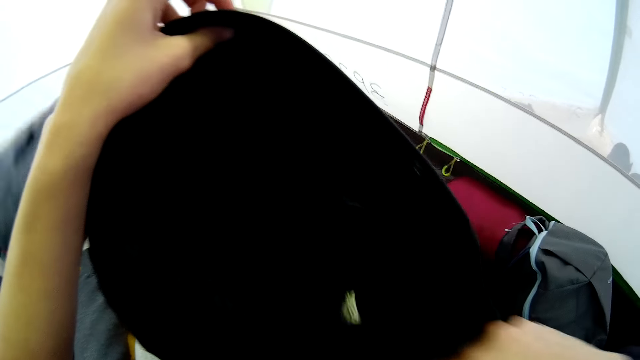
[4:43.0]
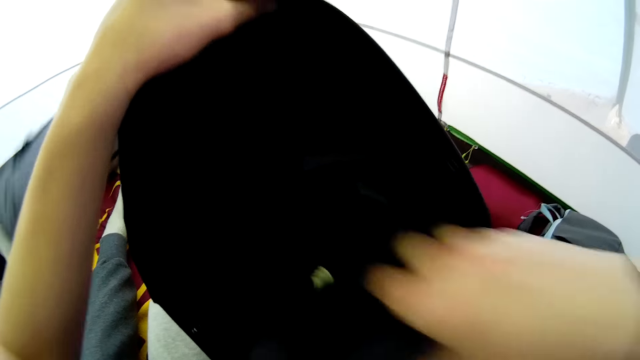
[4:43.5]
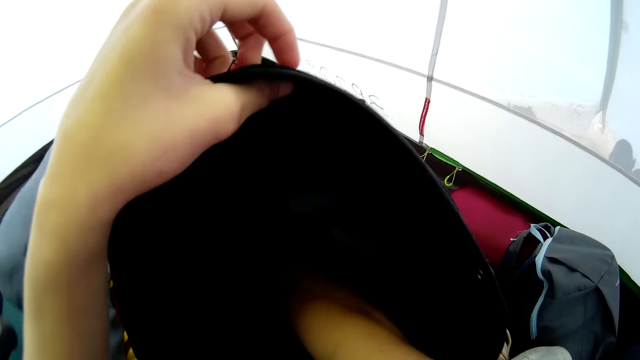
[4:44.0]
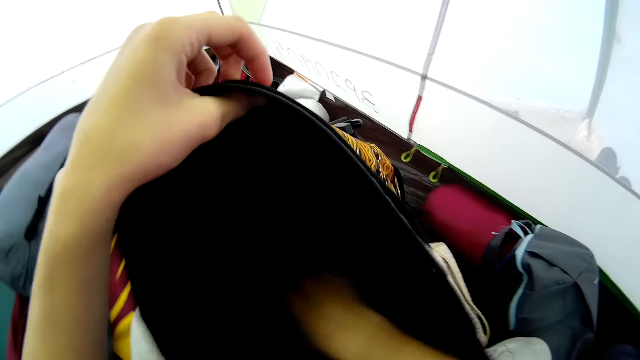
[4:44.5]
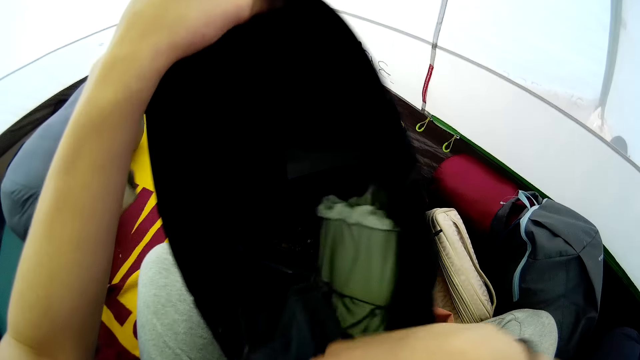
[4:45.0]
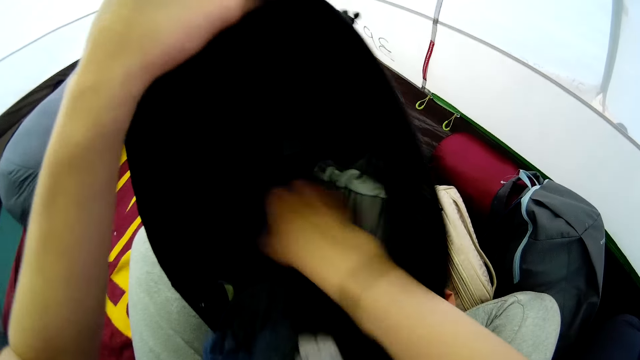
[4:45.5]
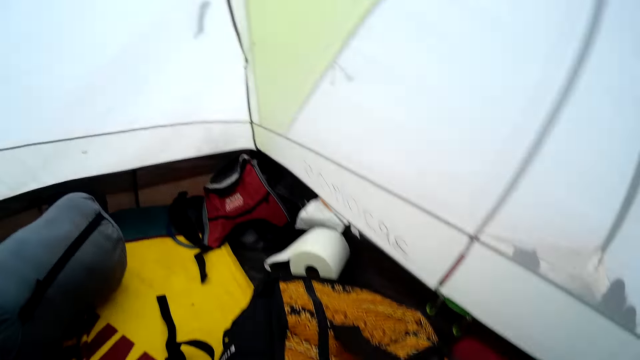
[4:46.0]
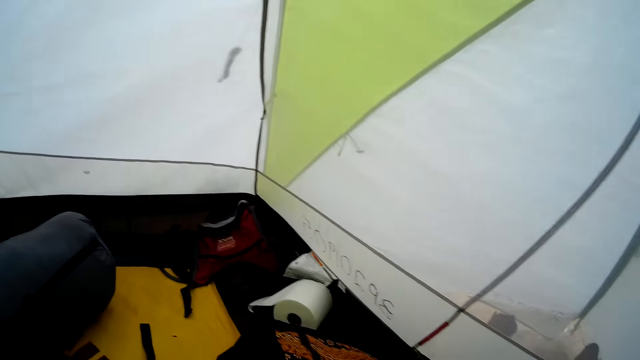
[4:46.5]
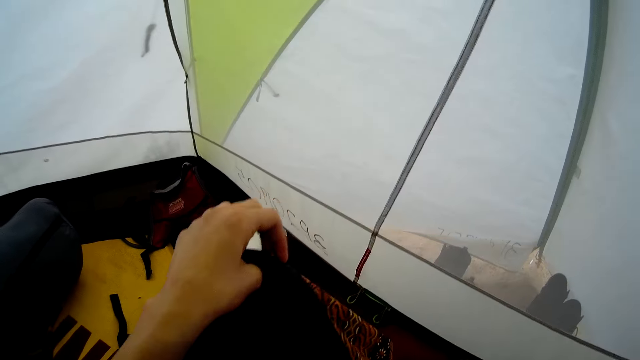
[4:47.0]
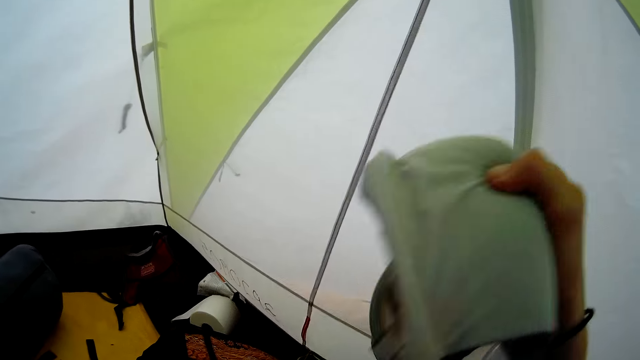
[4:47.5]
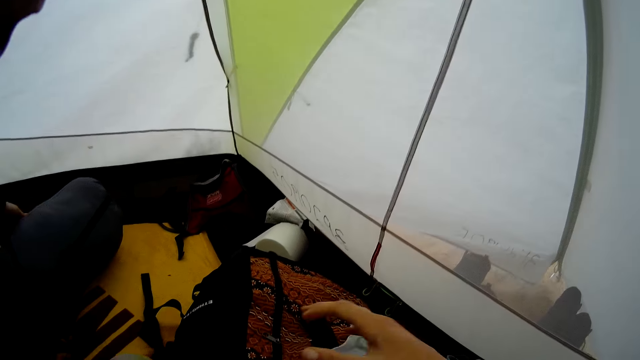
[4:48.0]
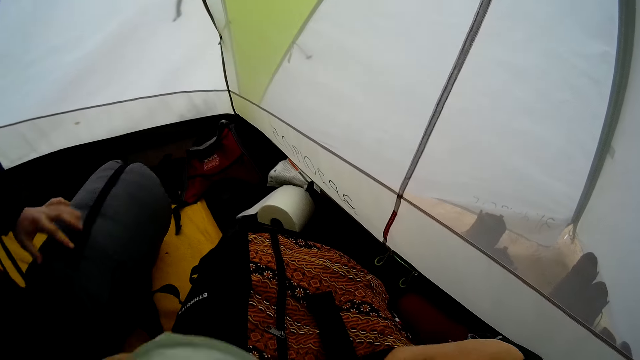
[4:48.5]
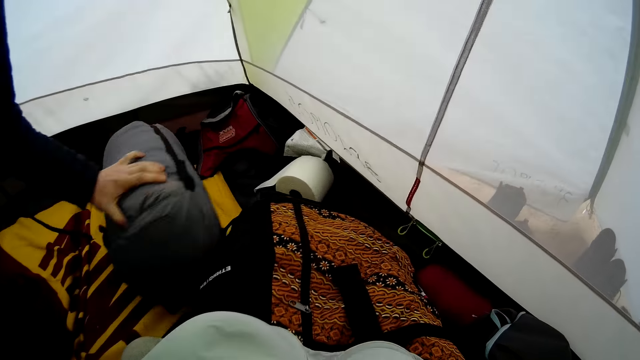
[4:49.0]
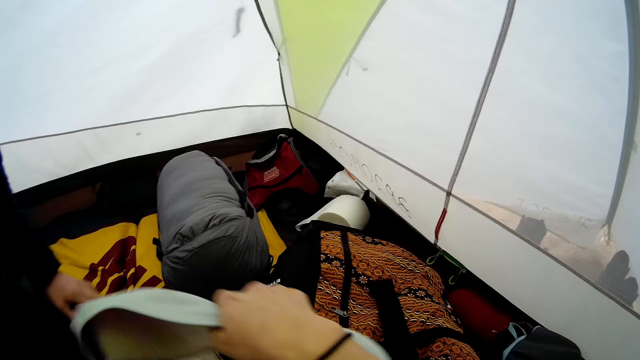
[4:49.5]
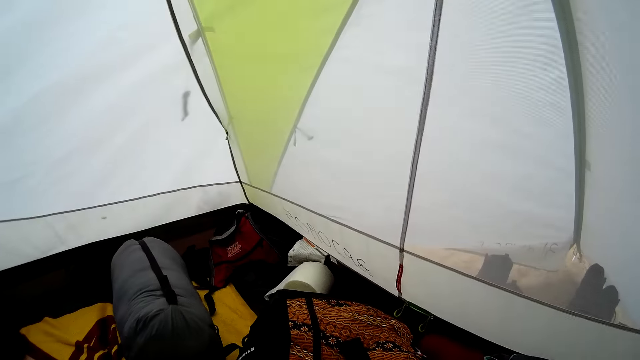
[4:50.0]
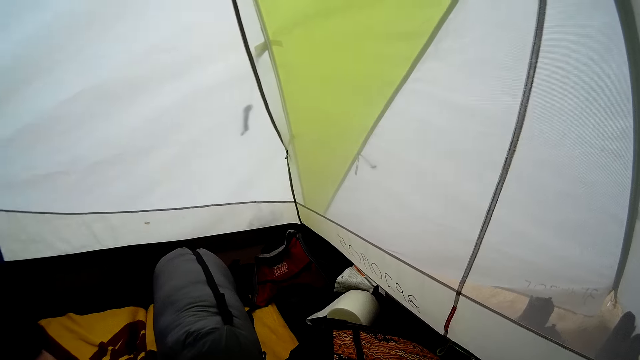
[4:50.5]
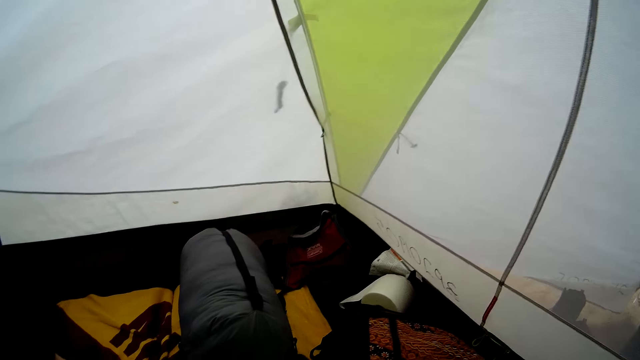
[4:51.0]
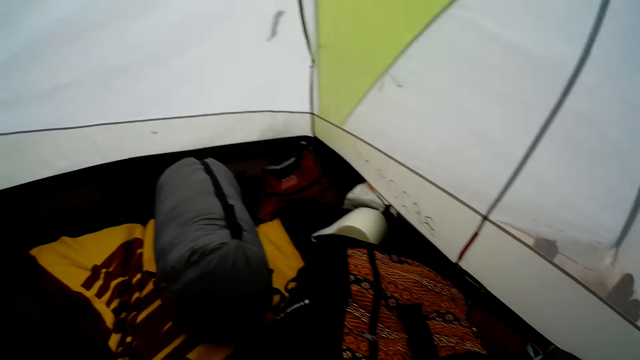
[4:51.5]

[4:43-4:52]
The camera wearer removes the cloth from the bag. They look around, hold the bag, lift up a bra and put the bra on the bag. A person rolls the bag in the camping tent. The person moves the bag. The camera wearer moves the bra. They look around.

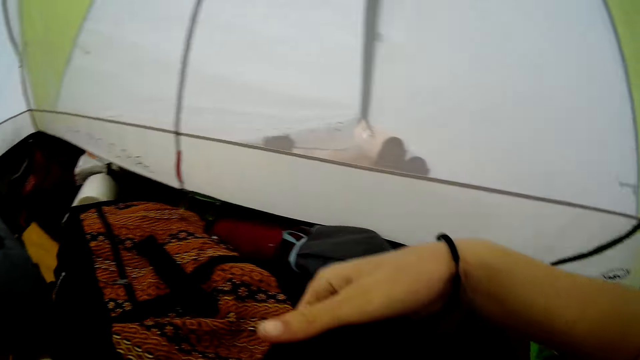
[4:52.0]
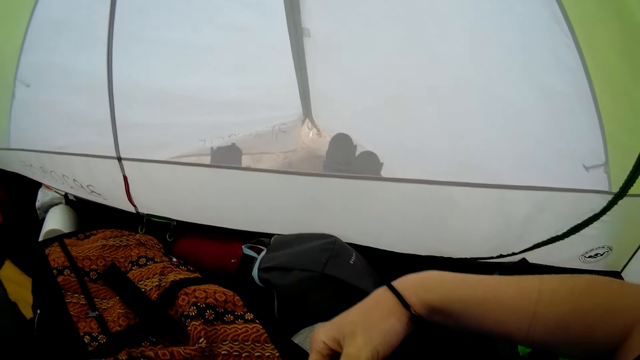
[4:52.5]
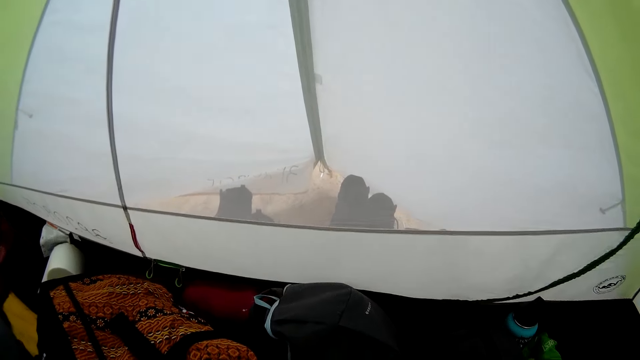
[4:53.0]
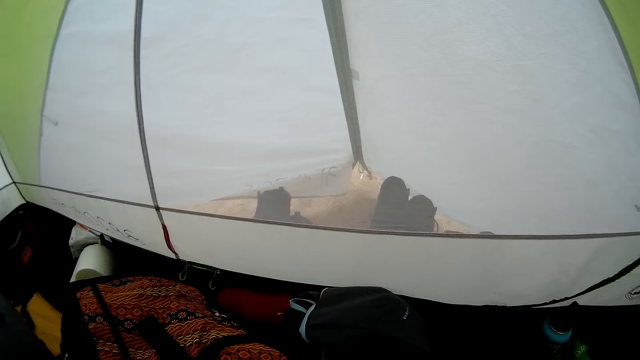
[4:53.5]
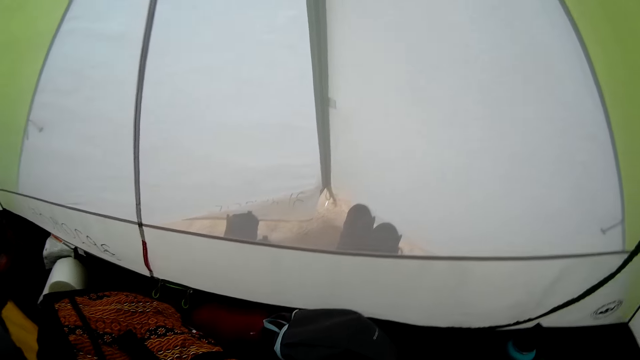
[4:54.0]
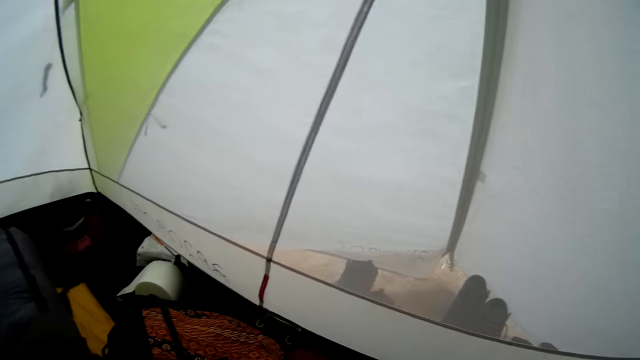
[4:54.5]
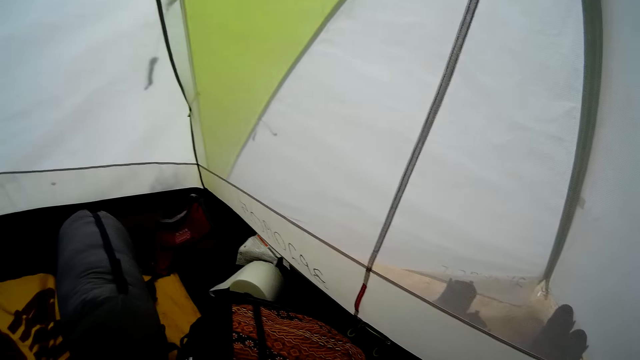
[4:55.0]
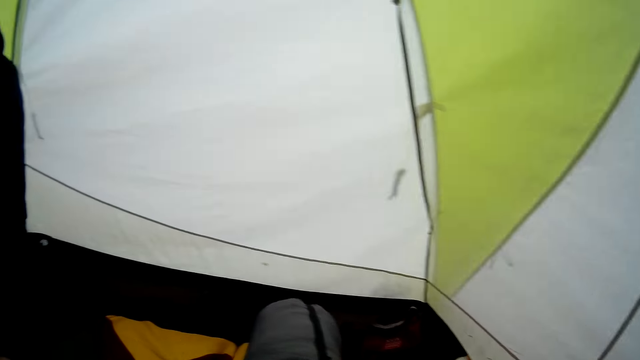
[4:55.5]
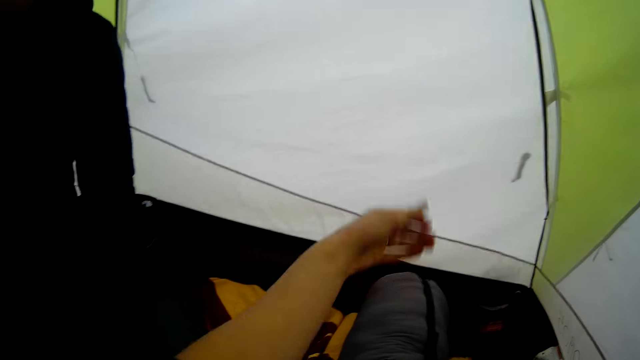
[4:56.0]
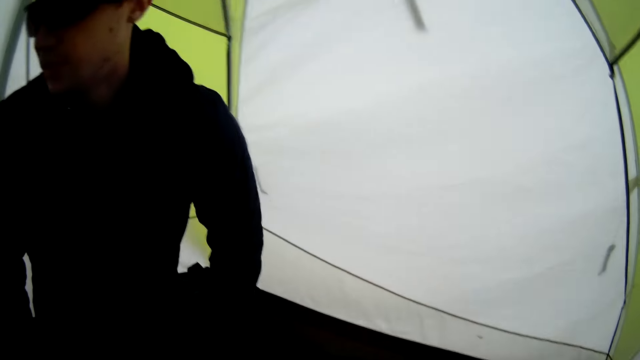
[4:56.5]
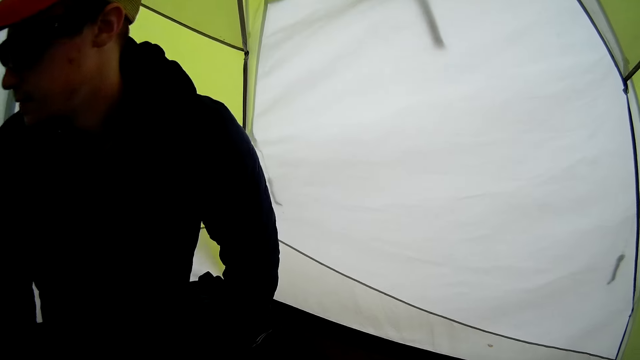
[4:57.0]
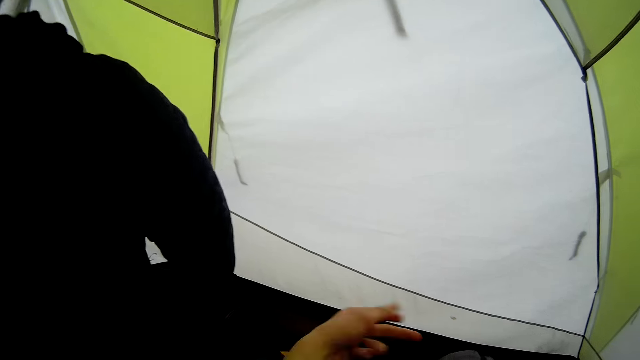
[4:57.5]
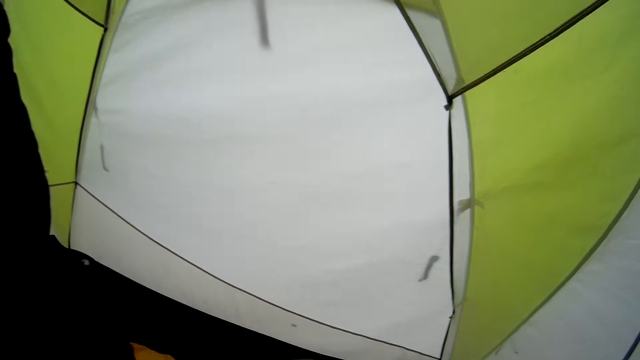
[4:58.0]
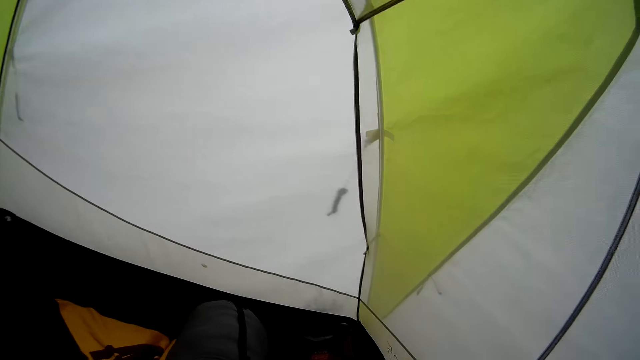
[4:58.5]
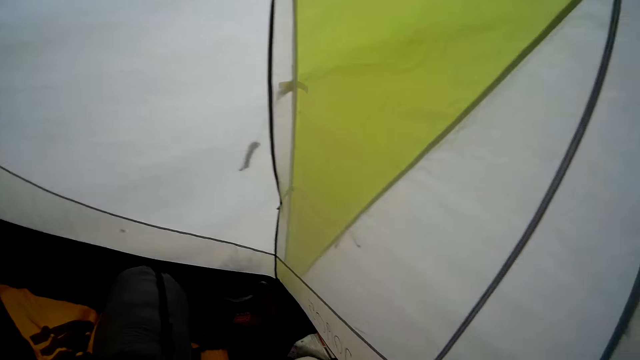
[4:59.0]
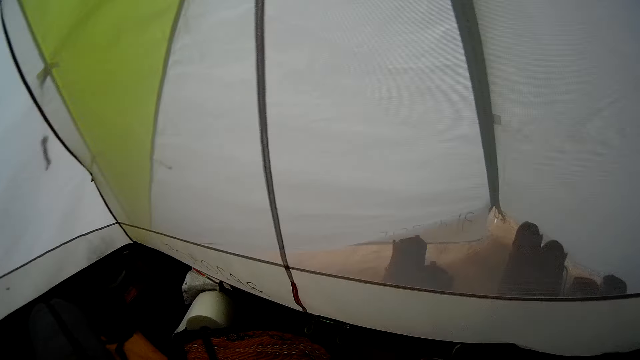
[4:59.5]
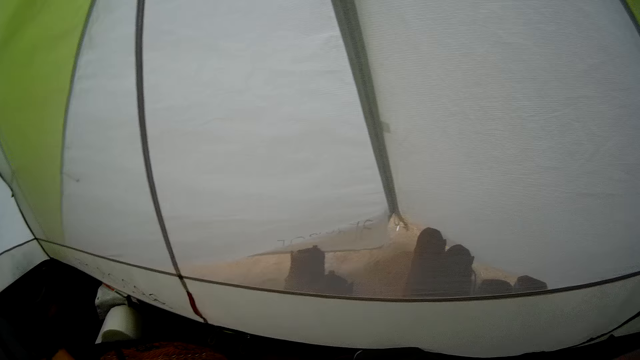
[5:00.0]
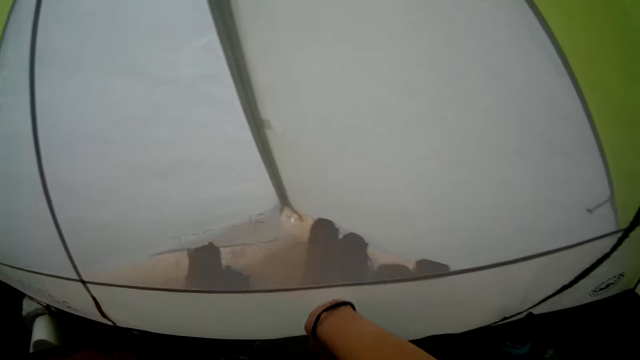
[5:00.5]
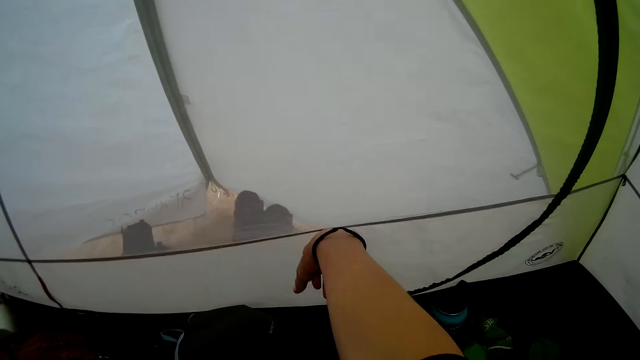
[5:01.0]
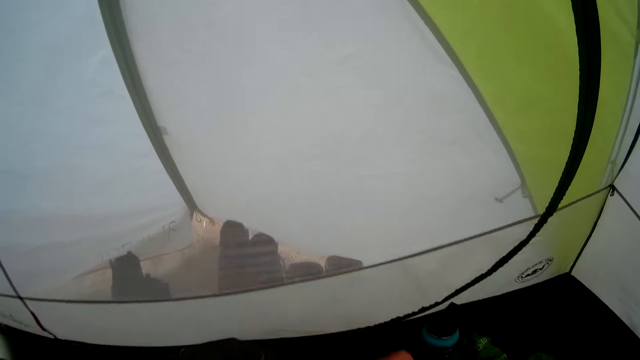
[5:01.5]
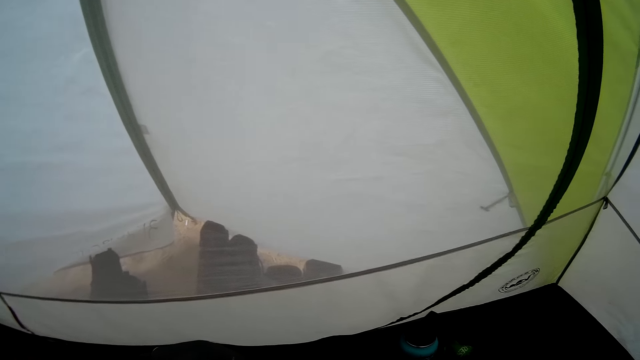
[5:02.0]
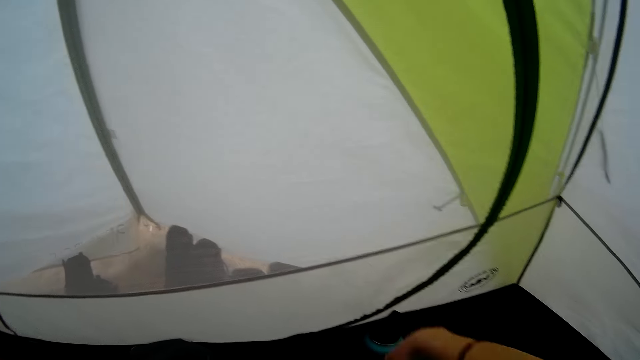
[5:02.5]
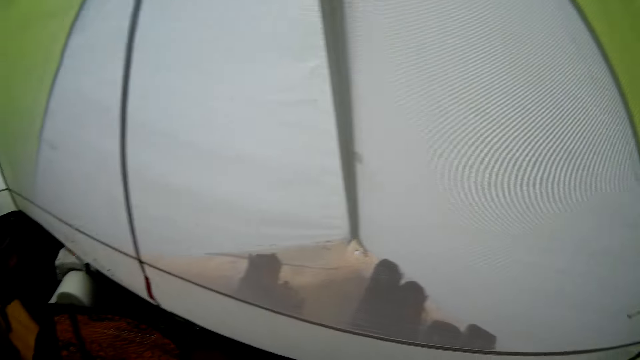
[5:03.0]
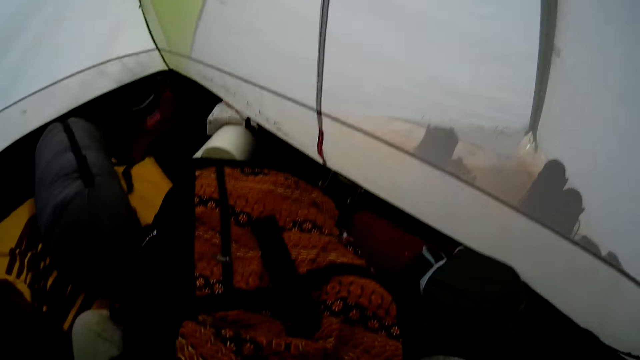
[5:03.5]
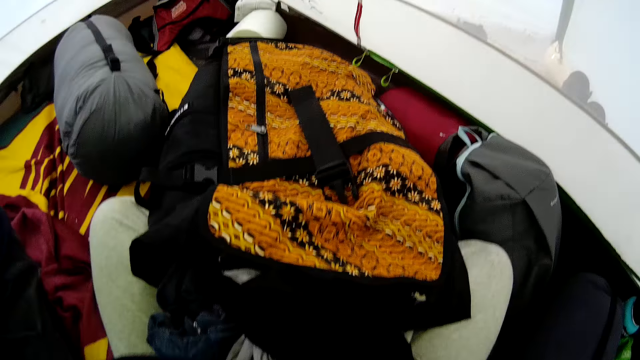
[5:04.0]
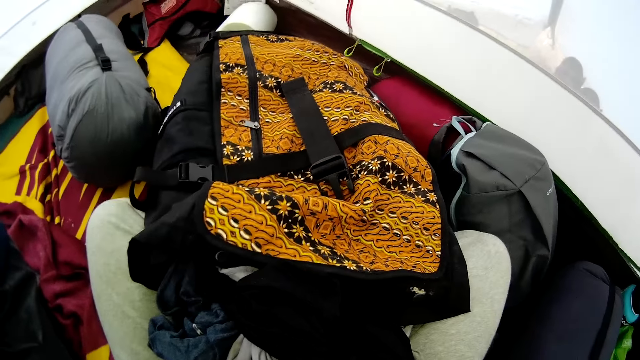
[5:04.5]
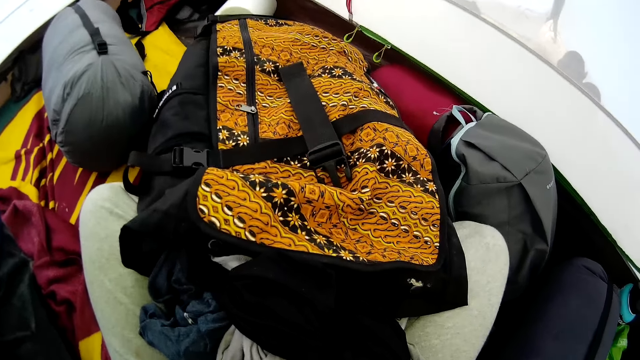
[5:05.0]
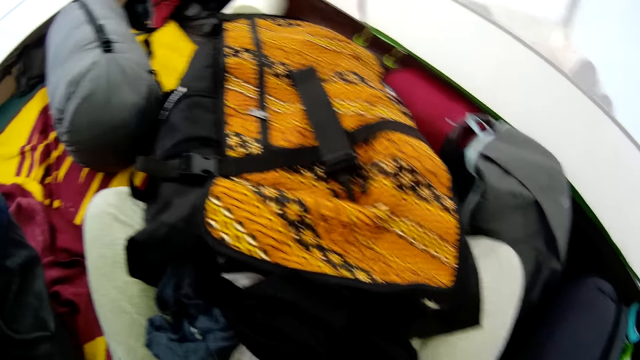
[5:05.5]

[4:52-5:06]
The camera wearer looks around. They hold the cloth. They look around. They look around again. They lift up a hand. A man looks around. The camera wearer moves the hand. They look around. They lift the hand and move the hand. They put on the cloth. They look around.
